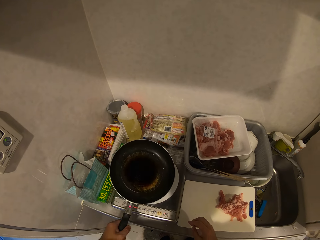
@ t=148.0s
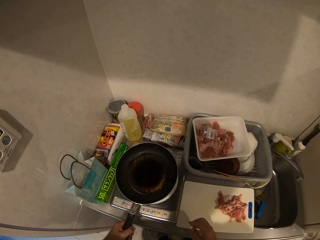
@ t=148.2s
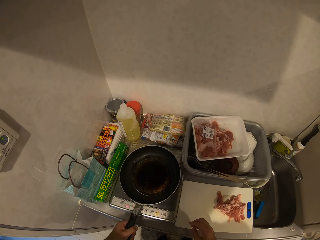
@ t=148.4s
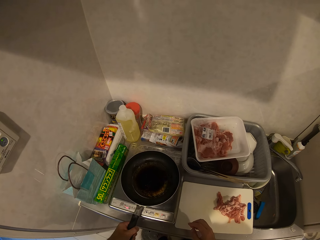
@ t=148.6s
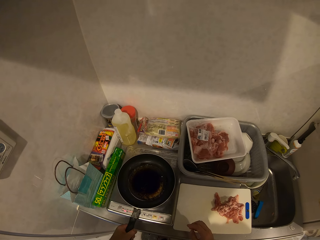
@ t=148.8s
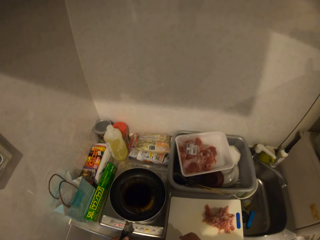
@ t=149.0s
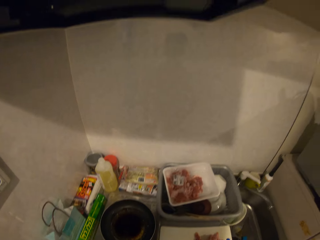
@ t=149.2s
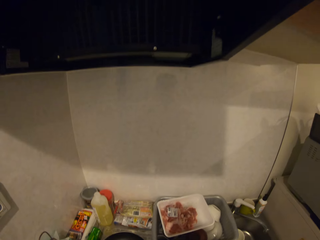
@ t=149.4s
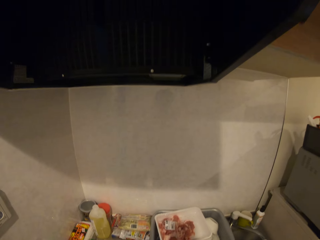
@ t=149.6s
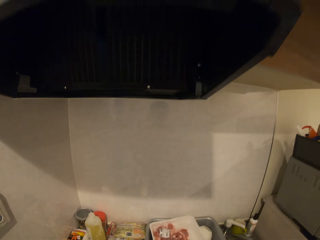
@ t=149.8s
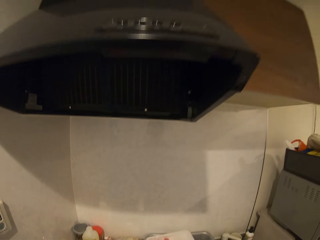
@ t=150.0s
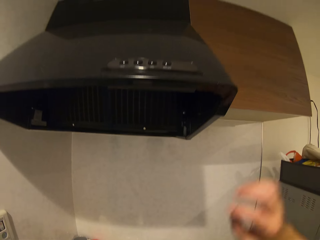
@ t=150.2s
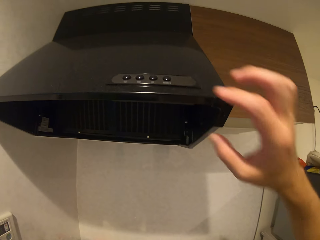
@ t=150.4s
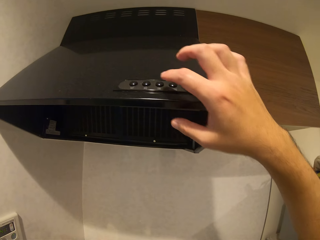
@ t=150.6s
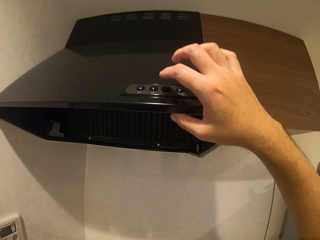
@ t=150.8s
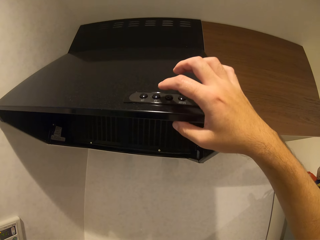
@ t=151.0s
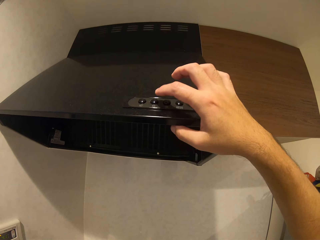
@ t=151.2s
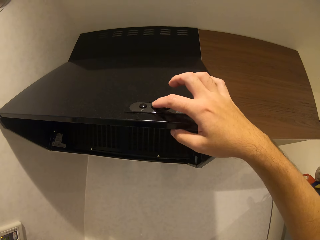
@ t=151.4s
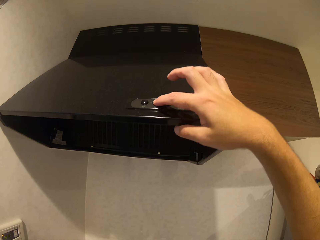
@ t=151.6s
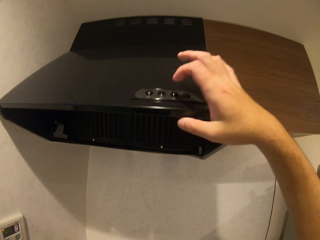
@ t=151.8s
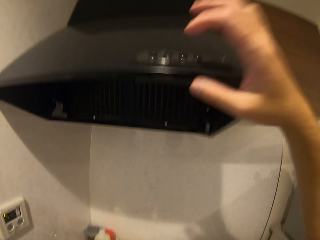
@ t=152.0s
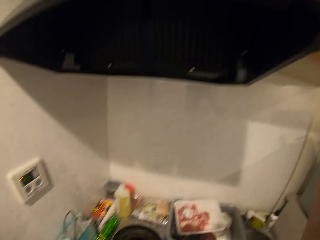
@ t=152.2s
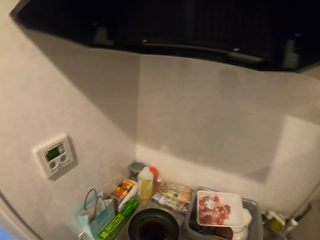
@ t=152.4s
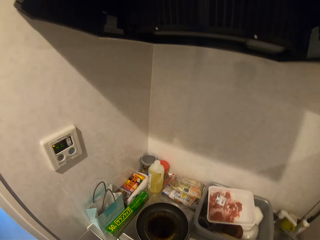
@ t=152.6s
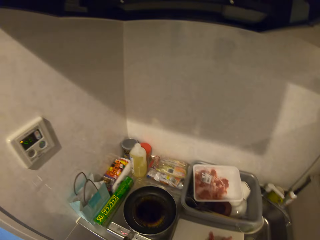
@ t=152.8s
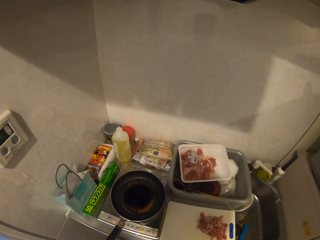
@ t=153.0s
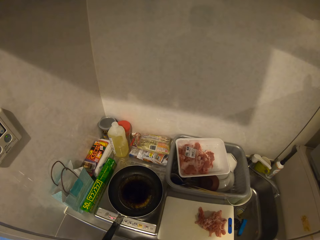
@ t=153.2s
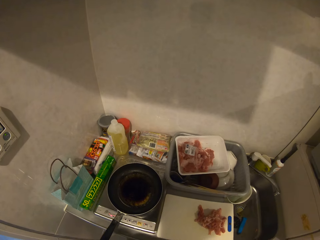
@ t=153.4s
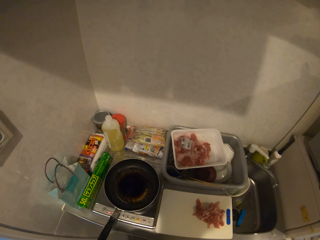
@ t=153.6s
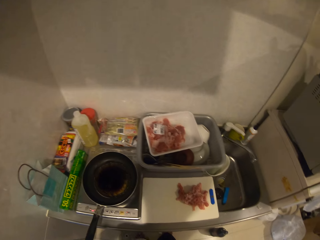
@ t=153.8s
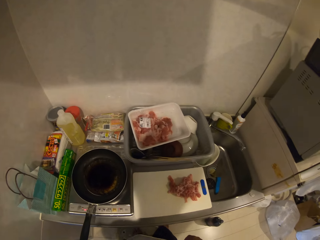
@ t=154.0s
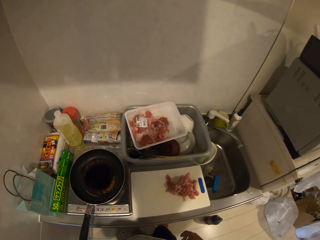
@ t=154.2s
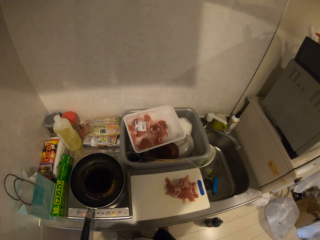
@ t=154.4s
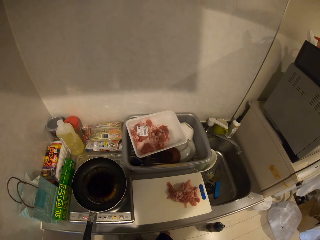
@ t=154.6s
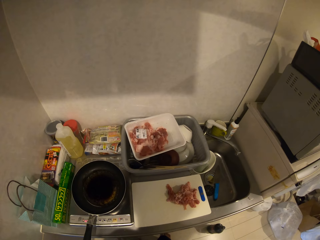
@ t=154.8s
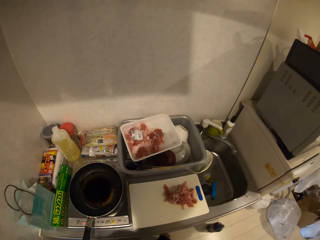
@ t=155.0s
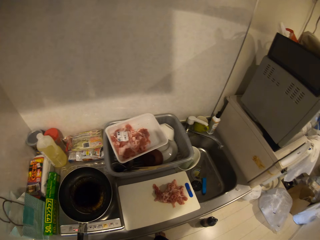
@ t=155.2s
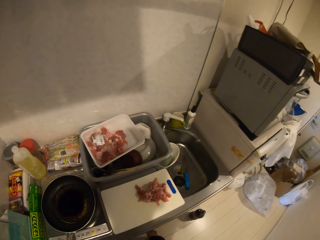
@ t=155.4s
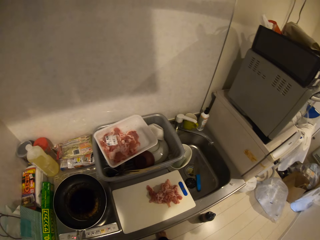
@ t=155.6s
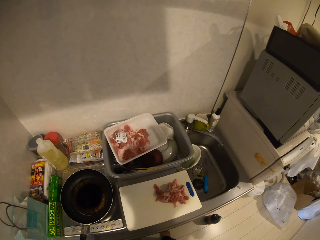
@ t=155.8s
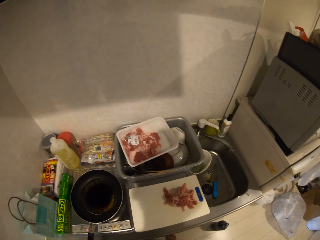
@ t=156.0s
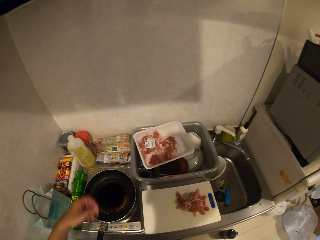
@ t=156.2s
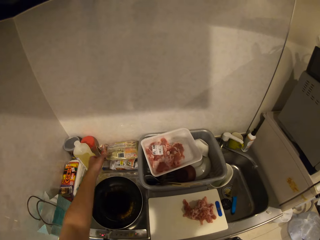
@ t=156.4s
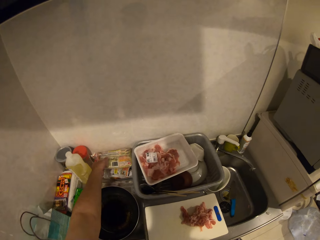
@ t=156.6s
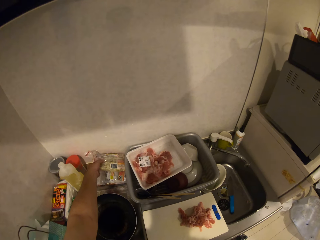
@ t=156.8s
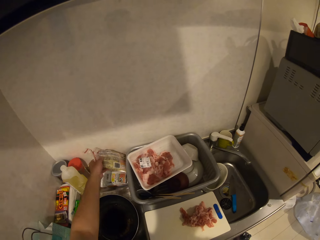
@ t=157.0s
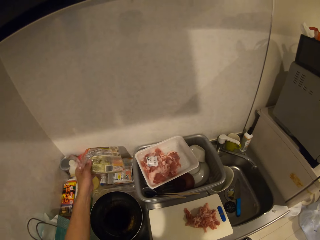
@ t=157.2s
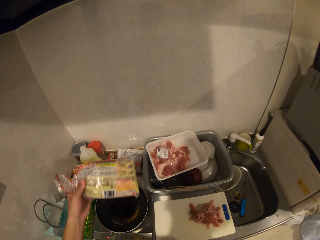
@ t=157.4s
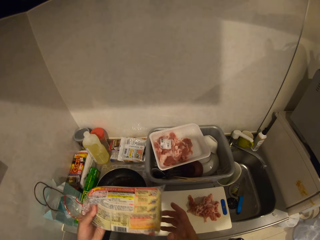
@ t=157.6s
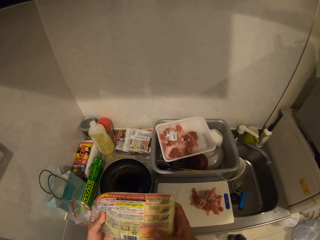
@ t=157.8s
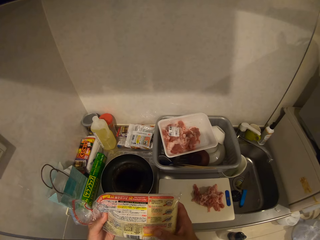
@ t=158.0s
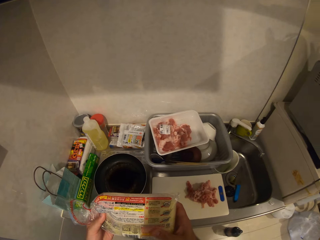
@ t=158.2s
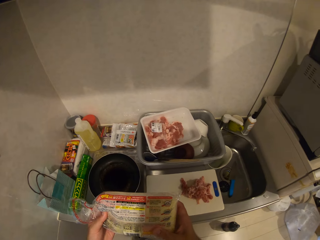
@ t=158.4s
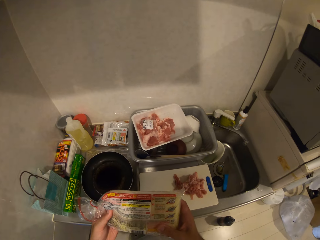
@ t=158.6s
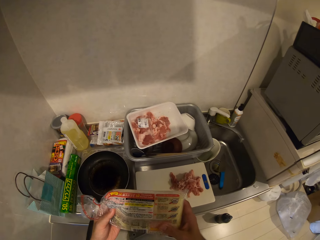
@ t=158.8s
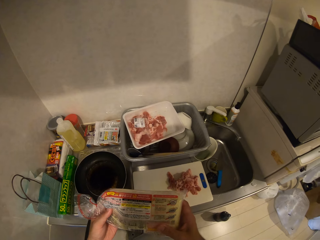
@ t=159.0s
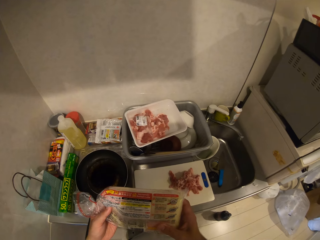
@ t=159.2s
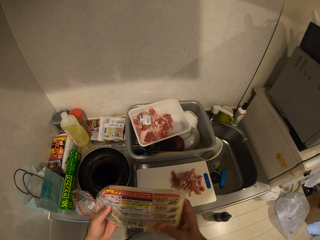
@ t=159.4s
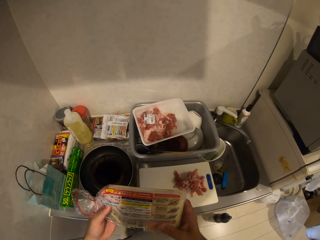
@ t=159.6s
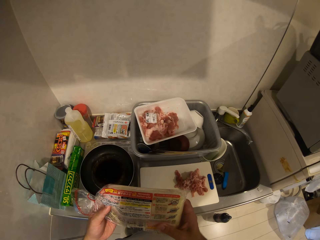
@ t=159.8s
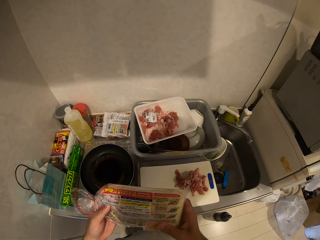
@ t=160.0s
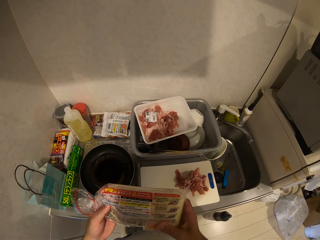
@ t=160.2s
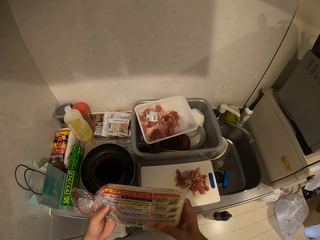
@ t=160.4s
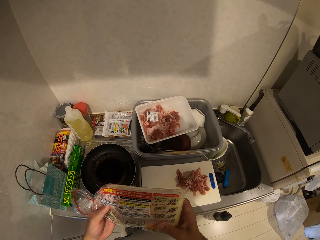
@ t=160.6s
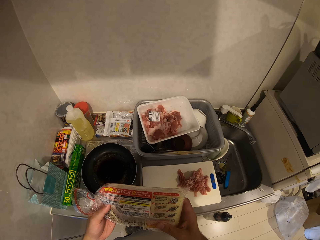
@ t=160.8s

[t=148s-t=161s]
The camera wearer places the frying pan on the cooker. They operate a range hood or air conditioner. They look around. They pick up a pack of spaghetti or paper from the cabinet.

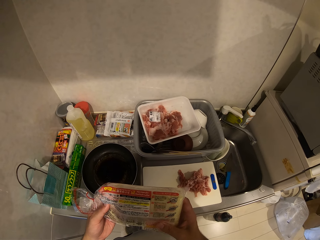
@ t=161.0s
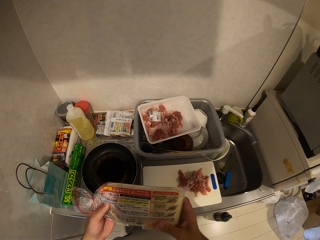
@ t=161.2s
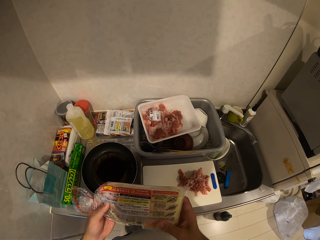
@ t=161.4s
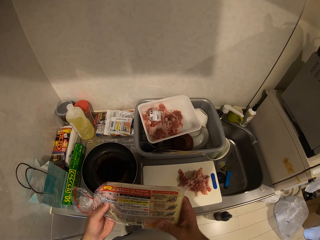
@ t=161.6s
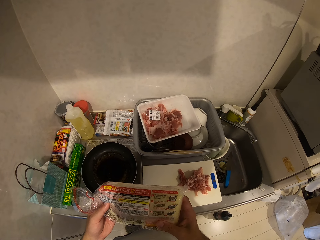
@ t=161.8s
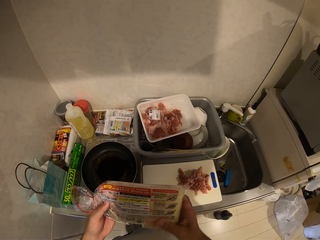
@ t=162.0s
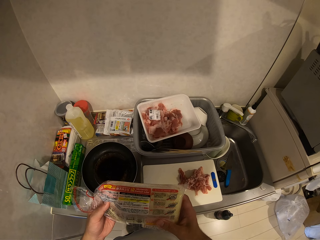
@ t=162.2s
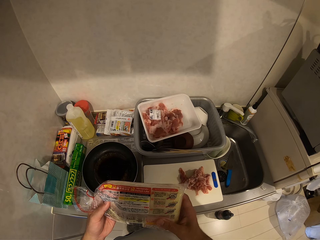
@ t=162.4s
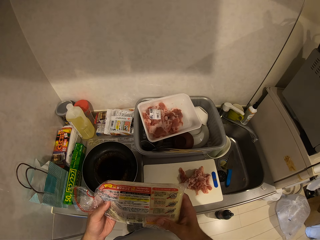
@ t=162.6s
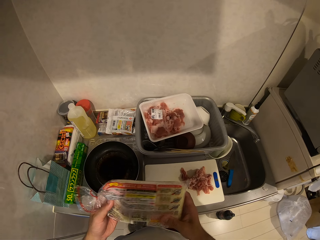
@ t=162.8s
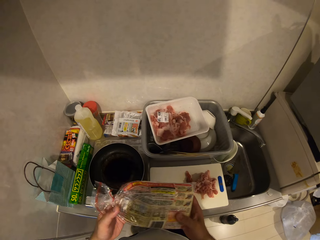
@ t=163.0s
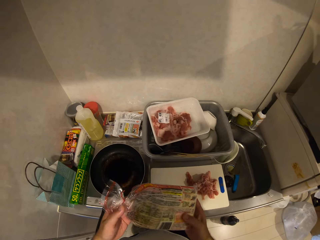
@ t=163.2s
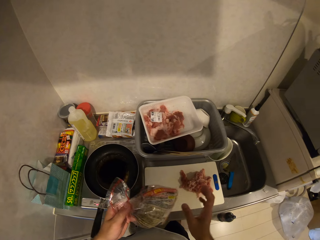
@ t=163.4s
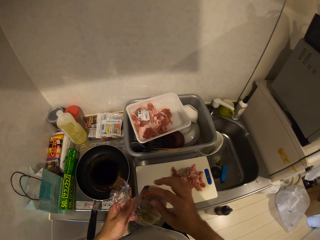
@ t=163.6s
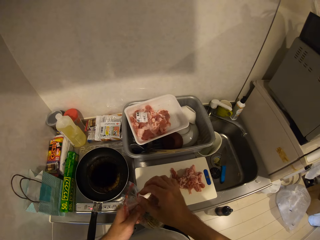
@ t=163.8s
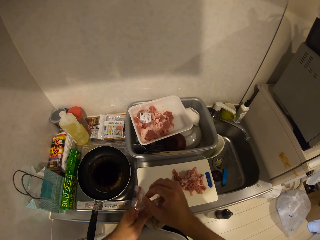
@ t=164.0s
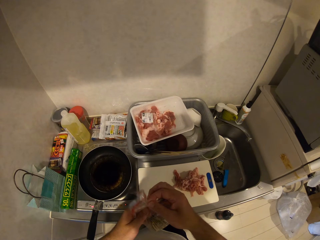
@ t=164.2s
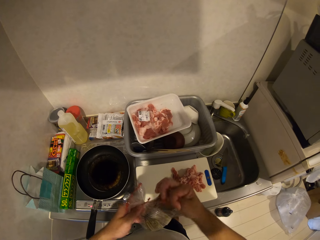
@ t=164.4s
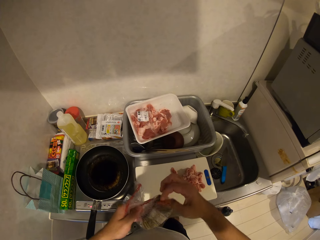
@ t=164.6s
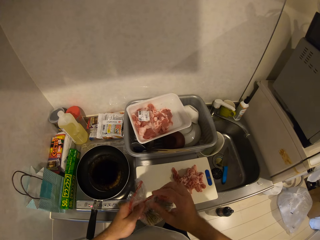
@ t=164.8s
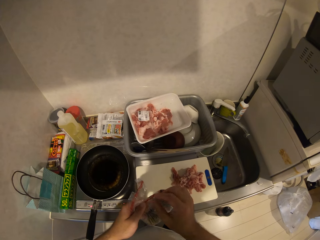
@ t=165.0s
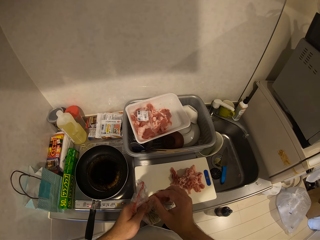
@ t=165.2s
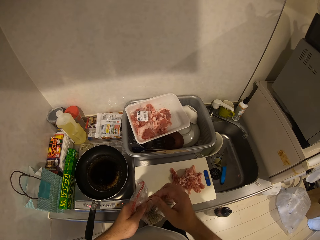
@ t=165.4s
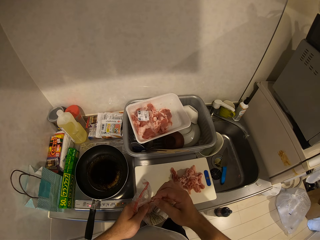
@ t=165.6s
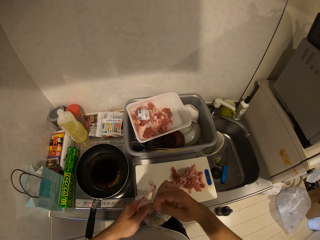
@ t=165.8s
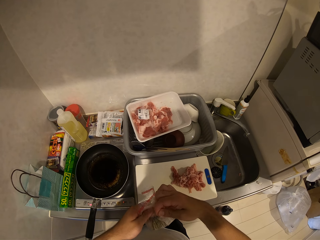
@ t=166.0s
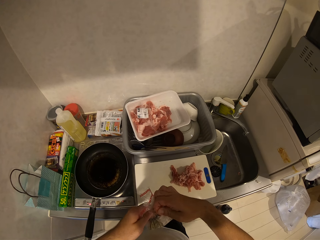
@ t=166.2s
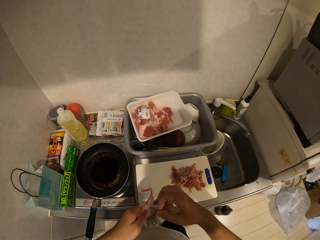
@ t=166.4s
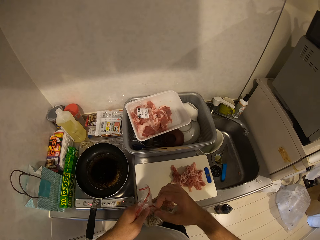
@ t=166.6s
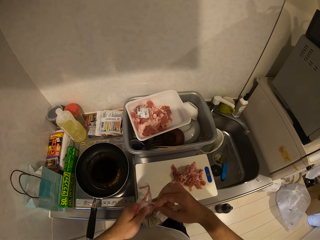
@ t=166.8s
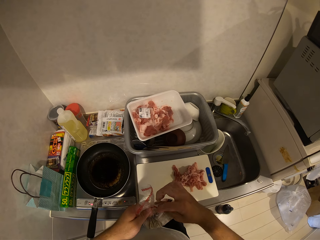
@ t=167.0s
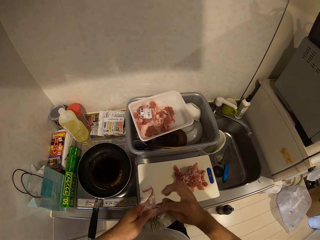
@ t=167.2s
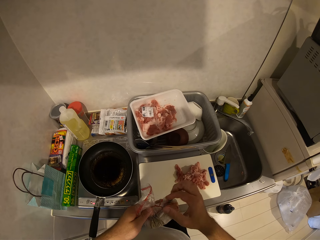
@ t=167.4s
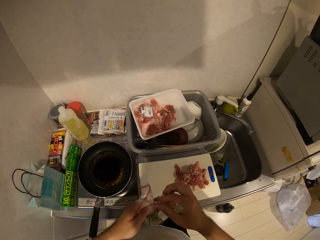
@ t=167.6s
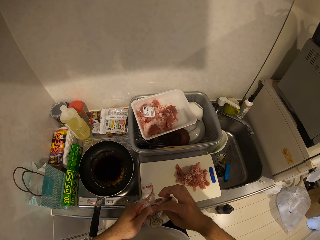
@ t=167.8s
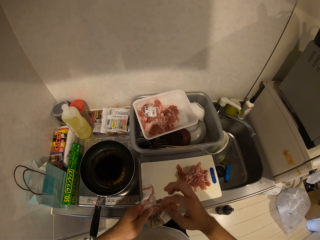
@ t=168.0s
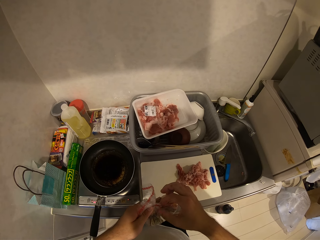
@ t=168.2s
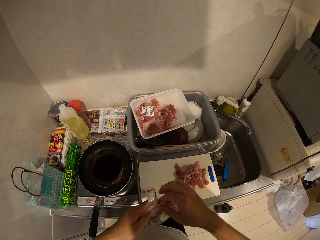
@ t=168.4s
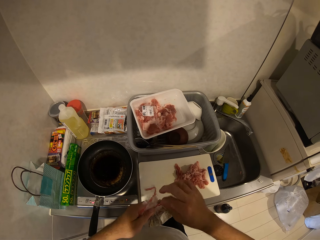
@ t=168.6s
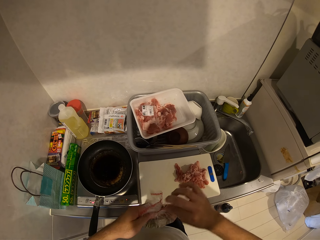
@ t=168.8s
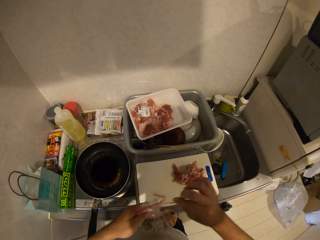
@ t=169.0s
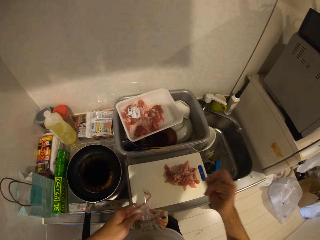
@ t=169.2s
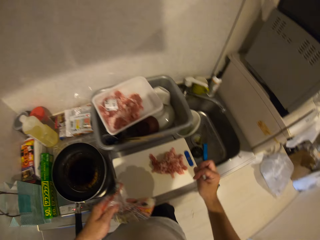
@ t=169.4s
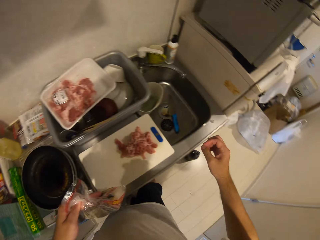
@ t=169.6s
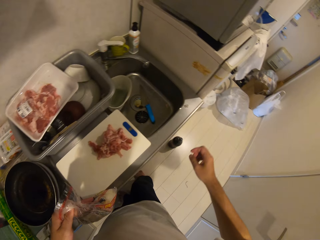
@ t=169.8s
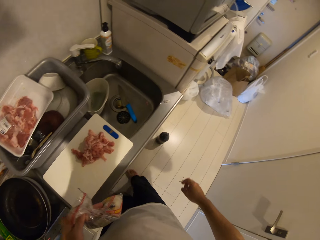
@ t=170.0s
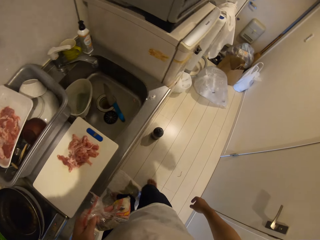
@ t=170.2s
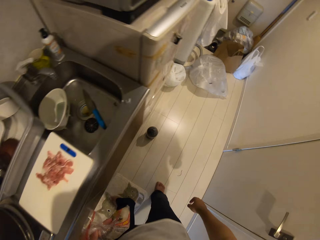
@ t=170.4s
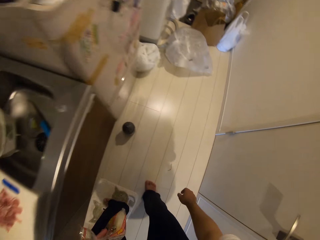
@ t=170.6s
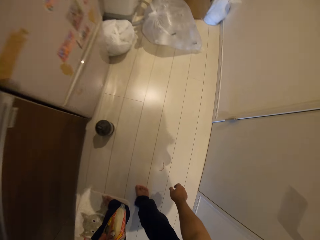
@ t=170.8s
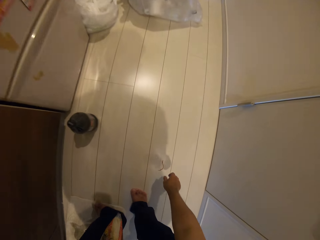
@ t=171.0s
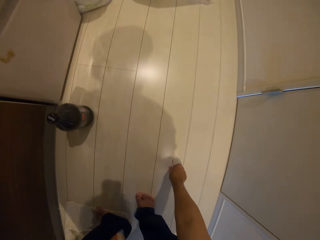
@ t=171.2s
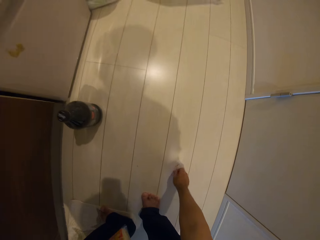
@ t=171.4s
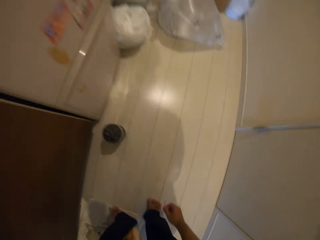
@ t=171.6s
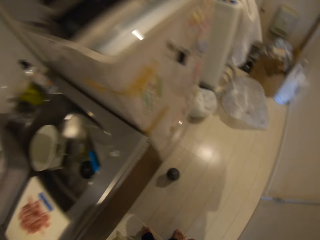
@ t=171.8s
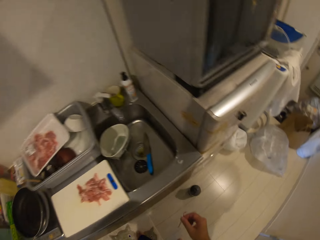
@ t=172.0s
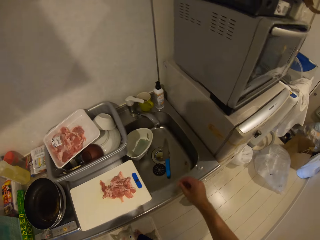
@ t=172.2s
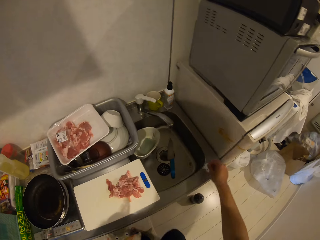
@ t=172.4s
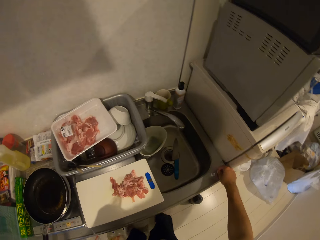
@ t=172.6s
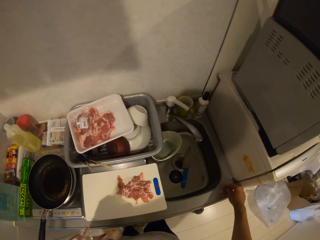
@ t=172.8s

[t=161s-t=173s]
The camera wearer looks at the paper. They untie the pack of spaghetti. They pick up a tiny rope from the floor.
